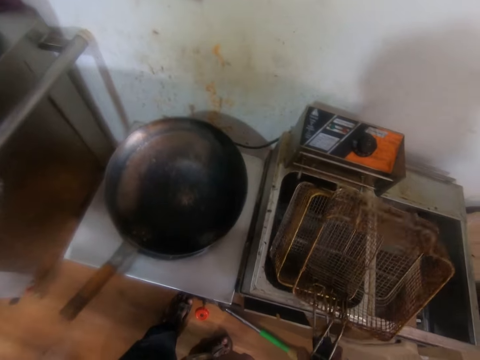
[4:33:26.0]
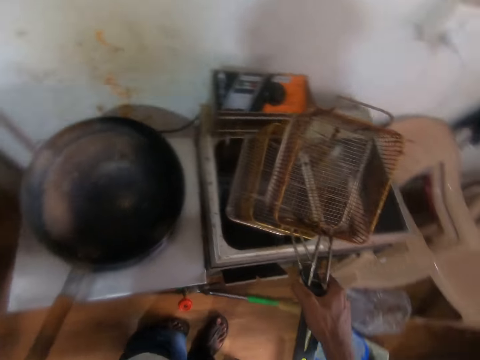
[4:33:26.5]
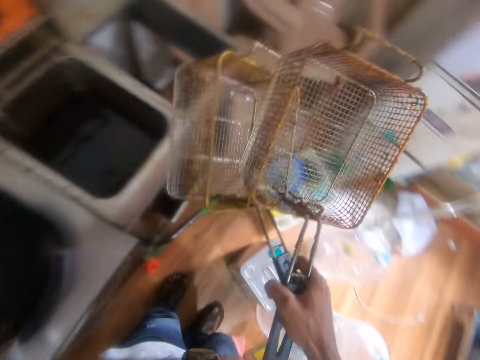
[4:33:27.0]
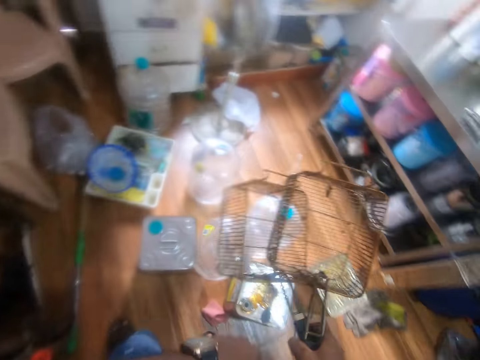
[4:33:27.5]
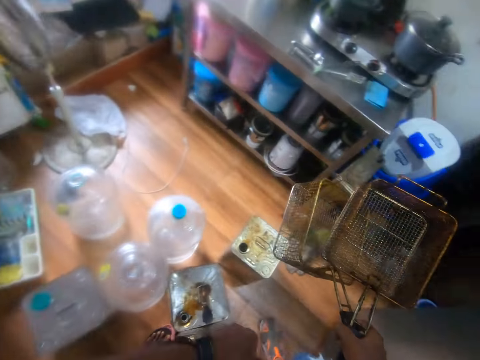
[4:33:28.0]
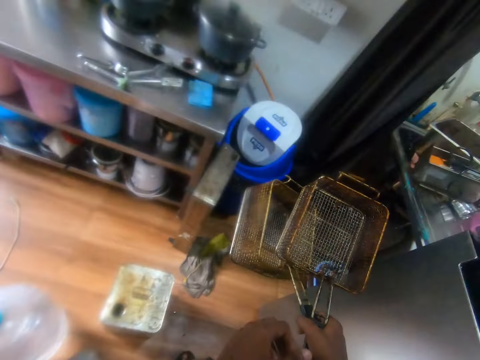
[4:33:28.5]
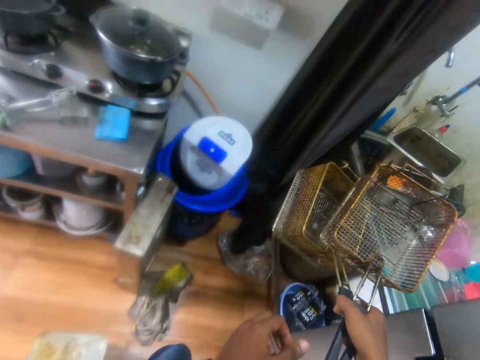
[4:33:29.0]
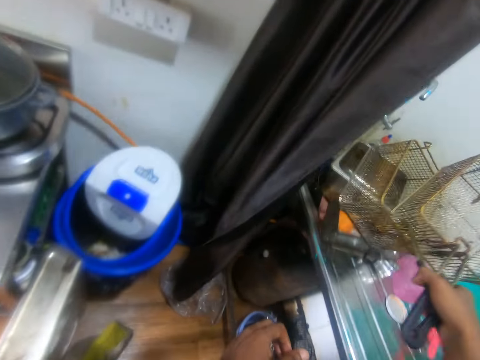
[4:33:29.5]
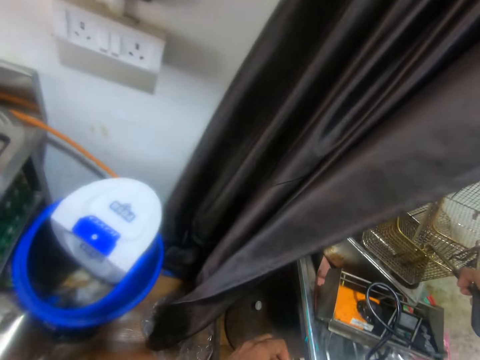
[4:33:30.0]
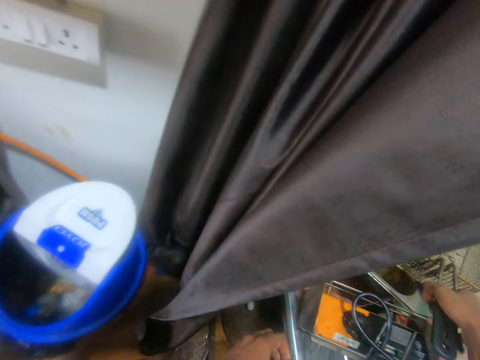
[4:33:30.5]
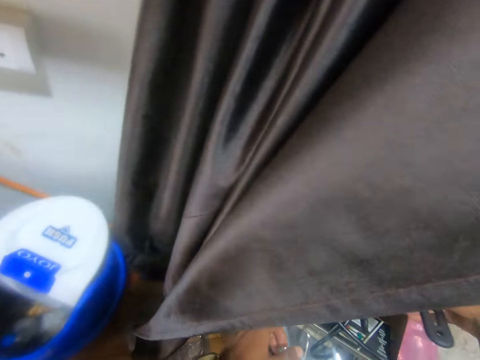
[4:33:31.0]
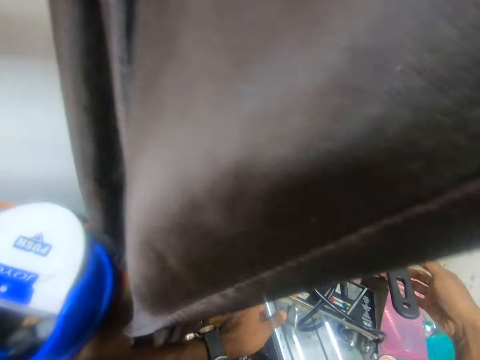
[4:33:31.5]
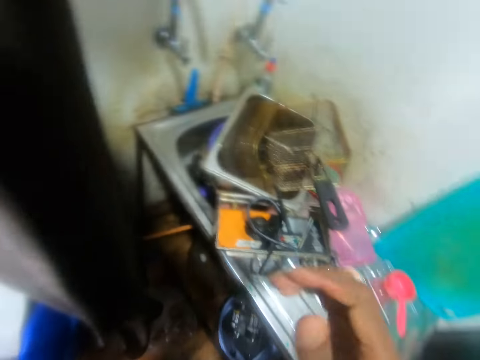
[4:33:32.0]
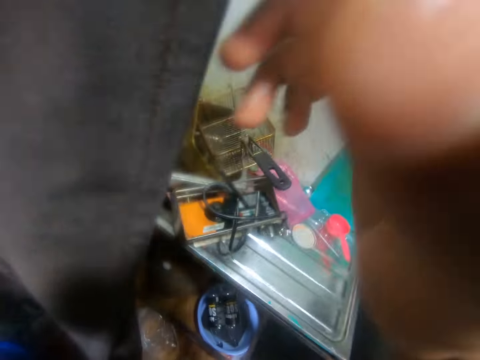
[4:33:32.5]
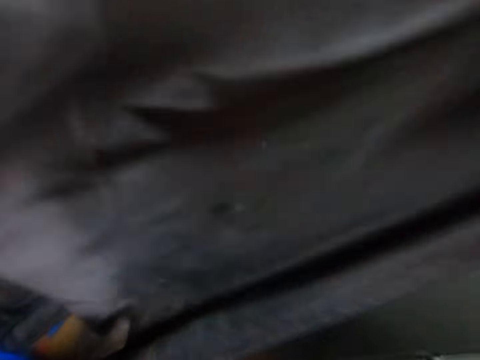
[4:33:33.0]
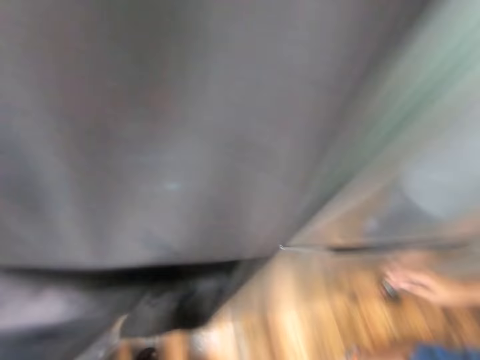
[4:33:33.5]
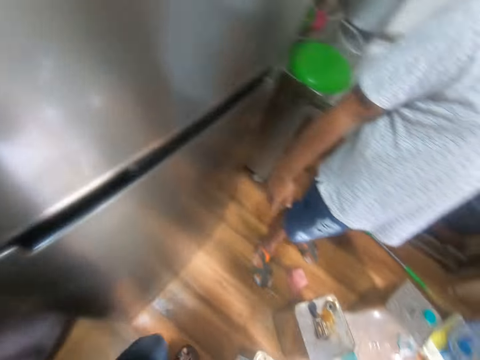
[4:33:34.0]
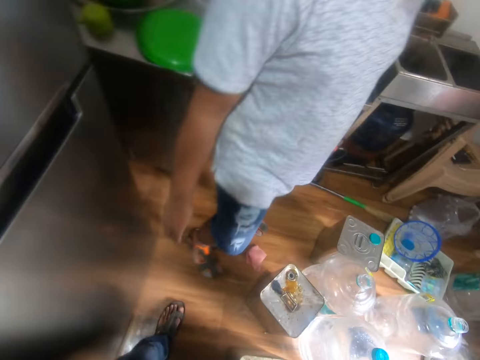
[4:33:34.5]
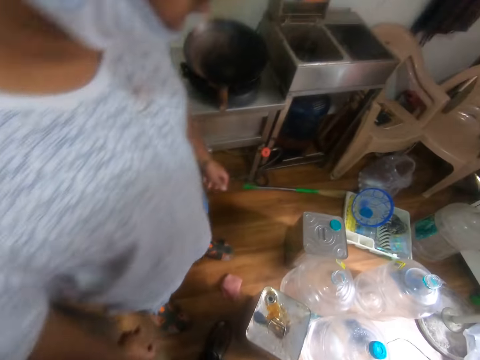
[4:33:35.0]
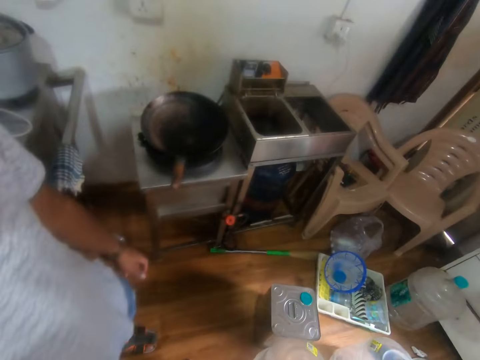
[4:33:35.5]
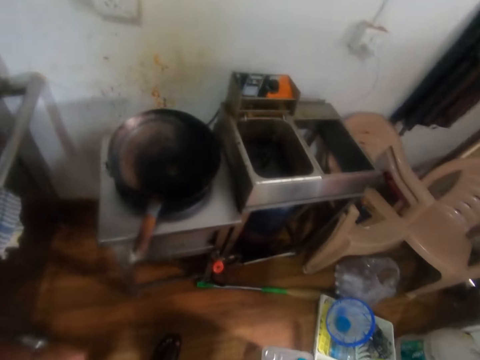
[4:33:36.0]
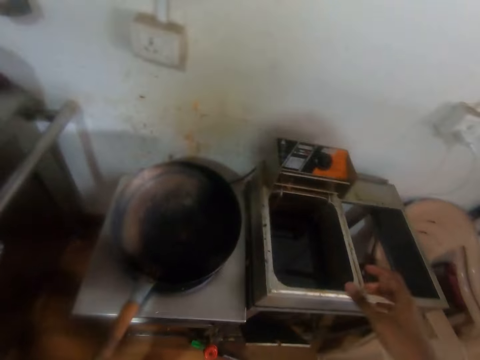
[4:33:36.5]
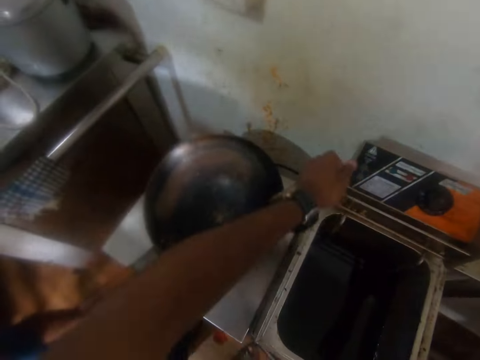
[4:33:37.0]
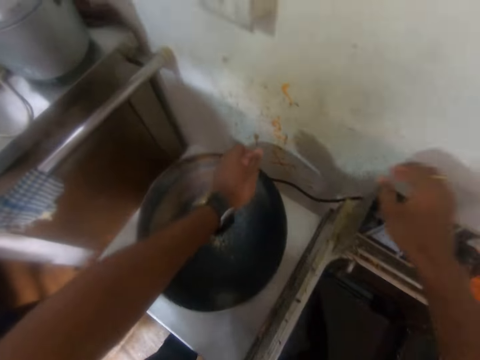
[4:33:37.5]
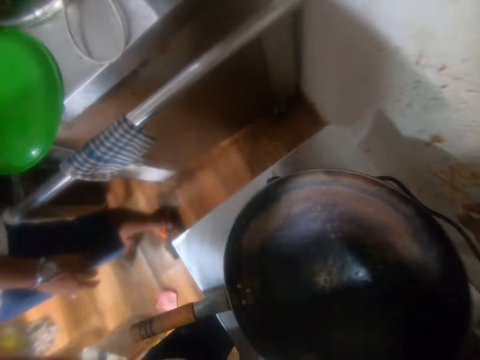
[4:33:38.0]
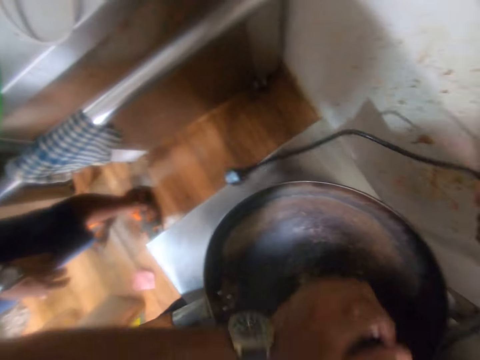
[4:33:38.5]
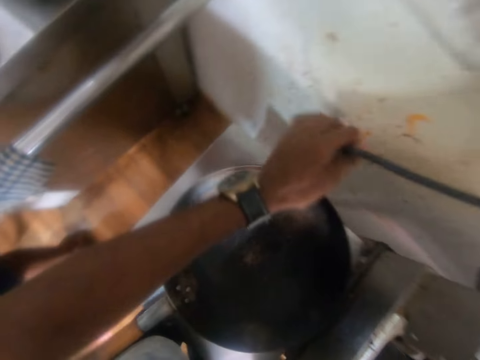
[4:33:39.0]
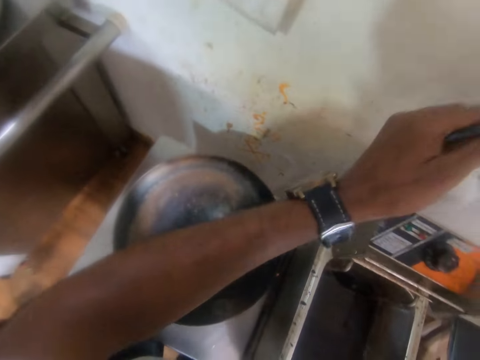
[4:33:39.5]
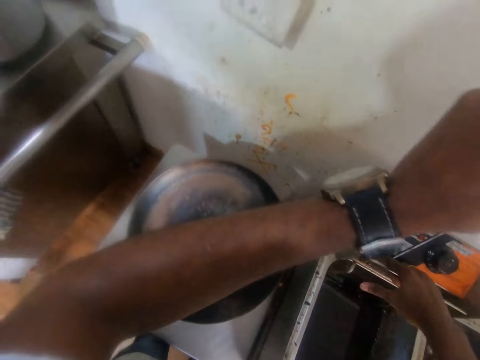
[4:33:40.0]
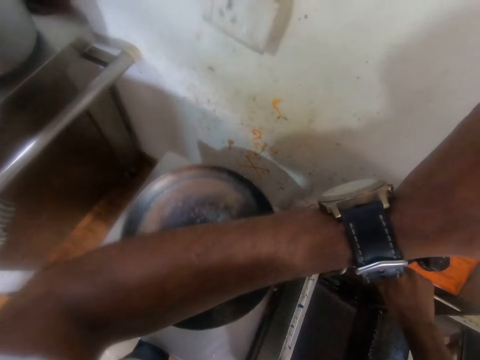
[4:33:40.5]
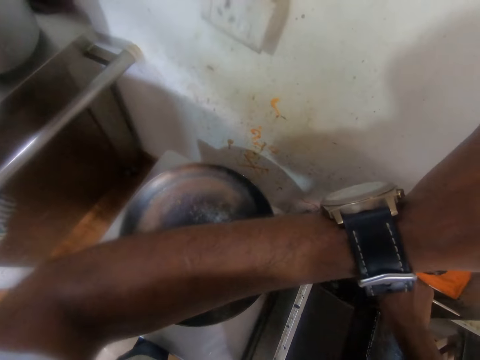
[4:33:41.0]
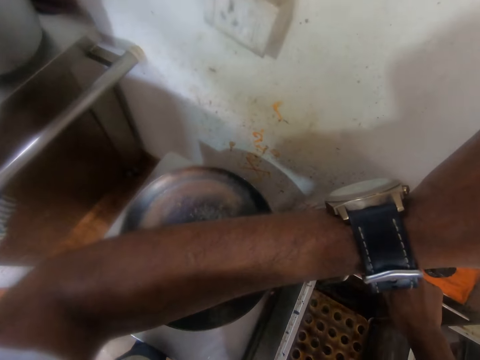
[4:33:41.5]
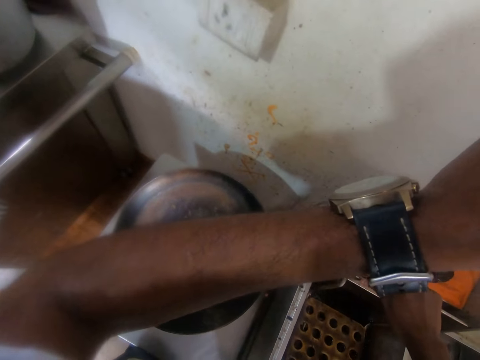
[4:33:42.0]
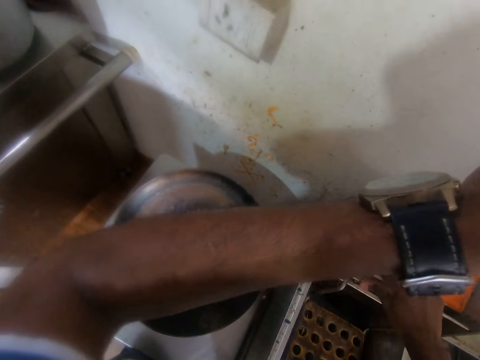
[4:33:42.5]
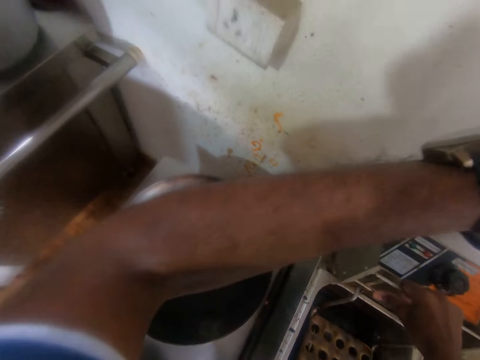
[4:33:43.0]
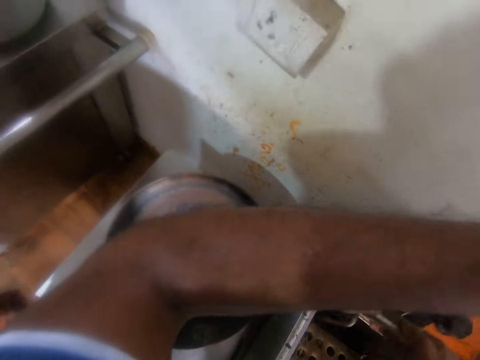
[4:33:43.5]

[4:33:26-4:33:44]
The camera wearer holds something. He walks toward the bin. He drops the two frying baskets in a kitchen basin with his right hand. He adjusts a curtain in the kitchen with his right hand. He pulls the curtain. He walks toward the cooker. He adjusts a cable from a control panel on the cooker with his hands. He picks up the cable. He removes the control panel from the deep fryer with his hands.

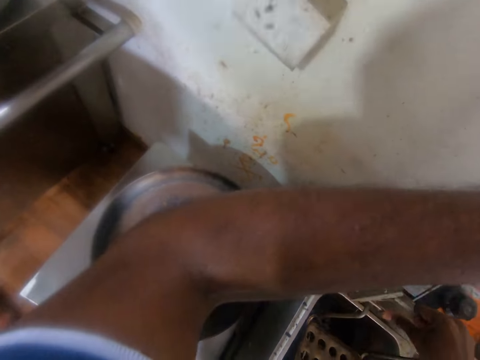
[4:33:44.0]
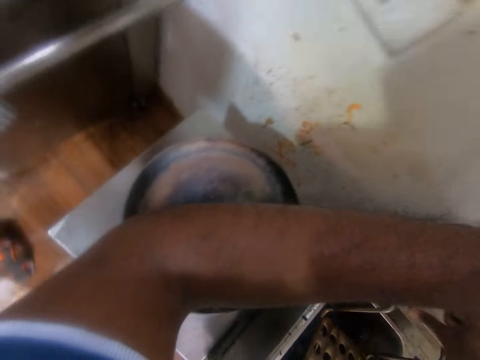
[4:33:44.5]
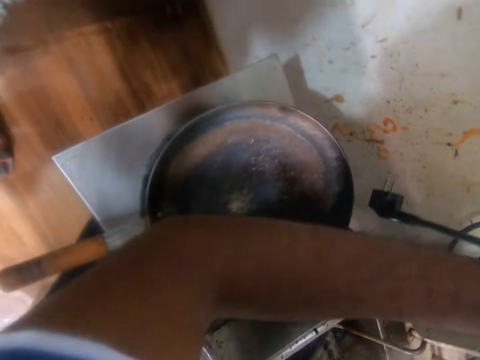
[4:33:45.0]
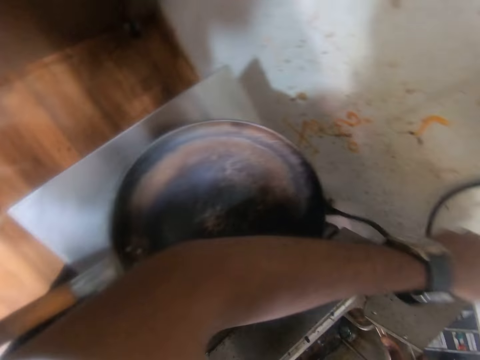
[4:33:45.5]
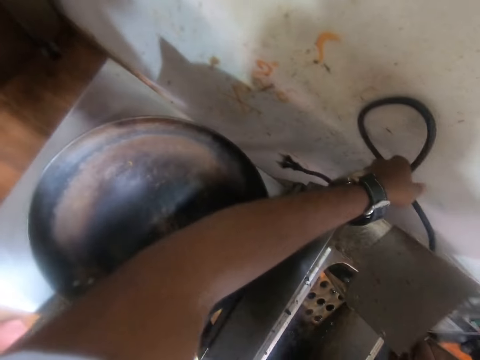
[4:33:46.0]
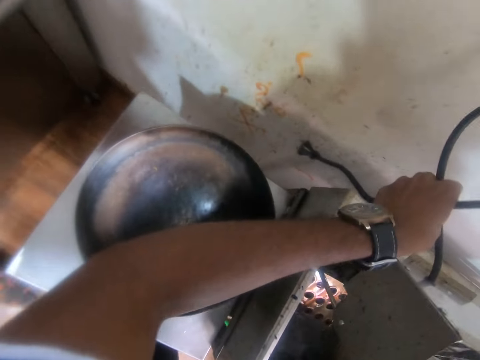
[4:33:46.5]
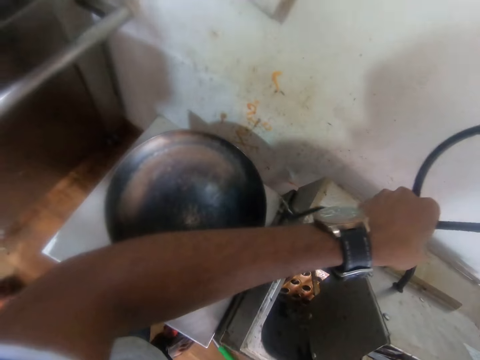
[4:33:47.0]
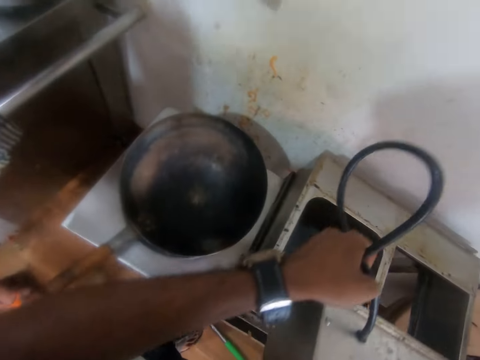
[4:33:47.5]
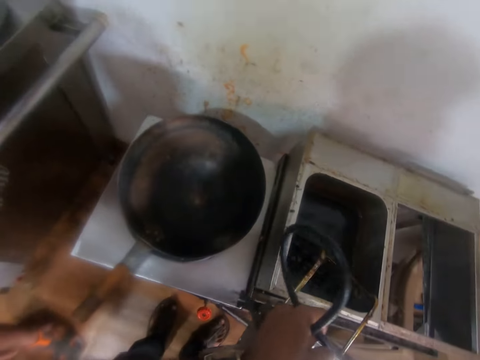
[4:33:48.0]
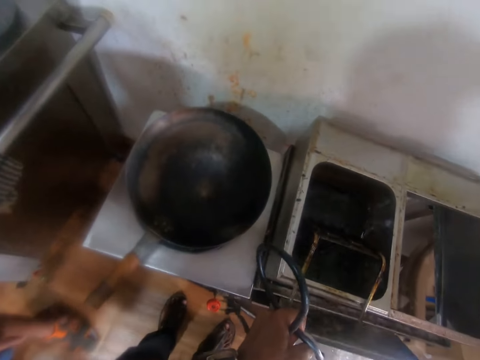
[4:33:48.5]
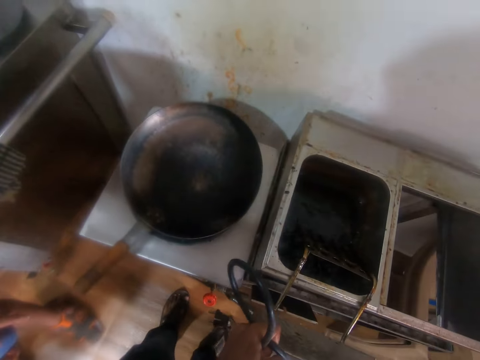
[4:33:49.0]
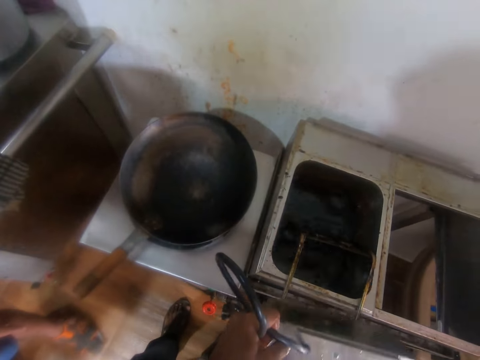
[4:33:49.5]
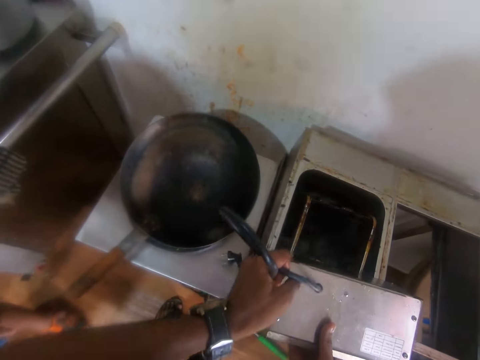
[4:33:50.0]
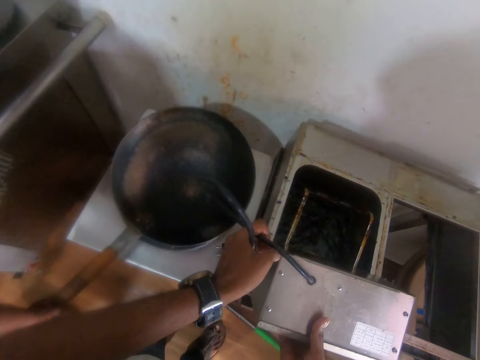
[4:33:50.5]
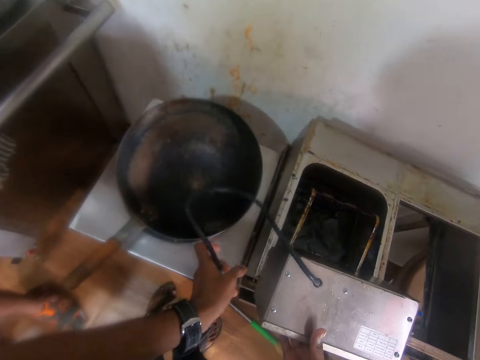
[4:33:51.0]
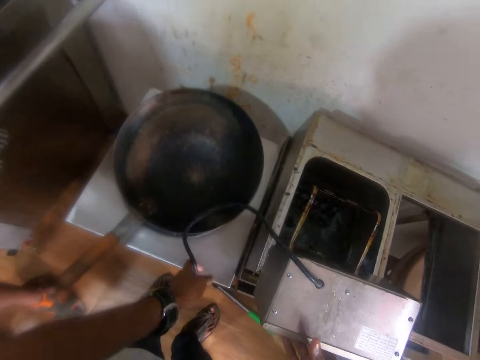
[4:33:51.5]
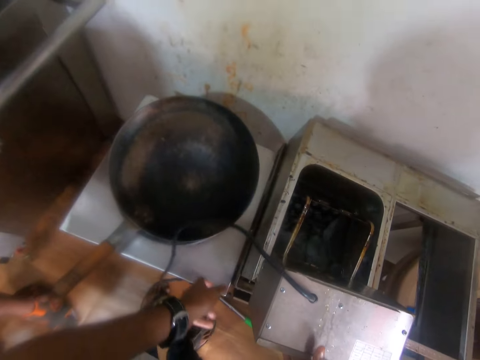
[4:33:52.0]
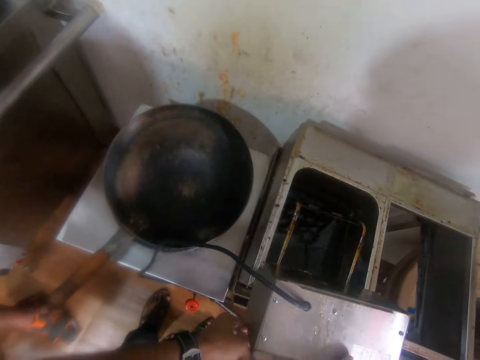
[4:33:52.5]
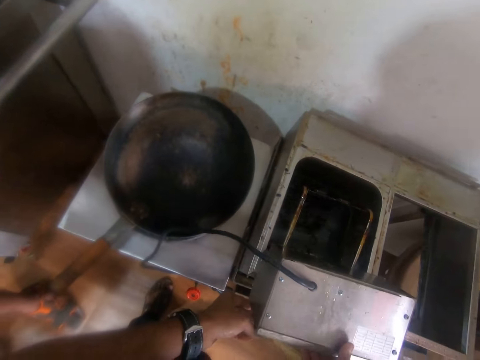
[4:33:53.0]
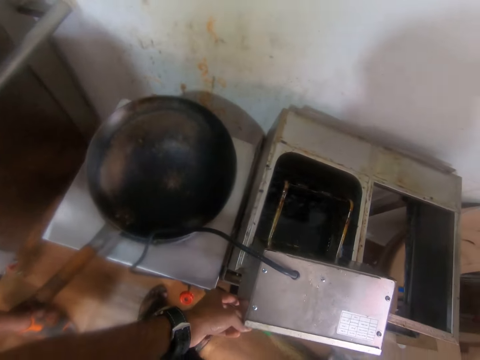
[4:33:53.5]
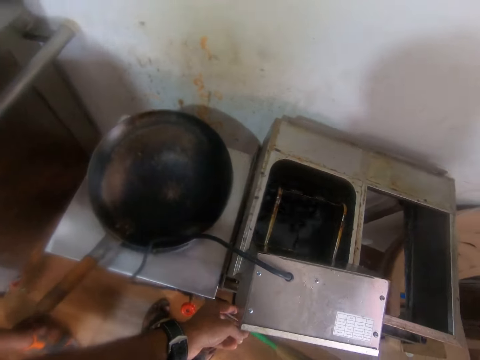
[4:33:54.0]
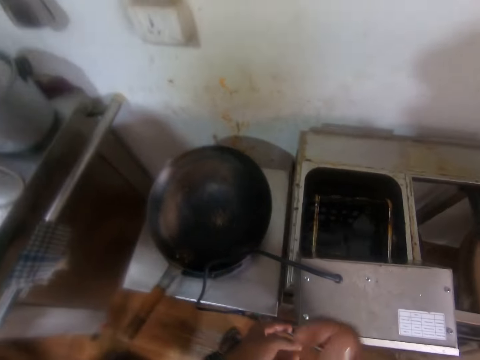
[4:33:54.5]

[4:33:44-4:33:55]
The camera wearer places the control panel on the deep fryer with his hands. He holds something. He puts something down.
